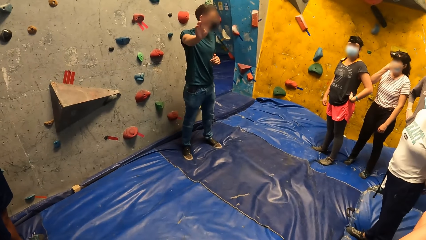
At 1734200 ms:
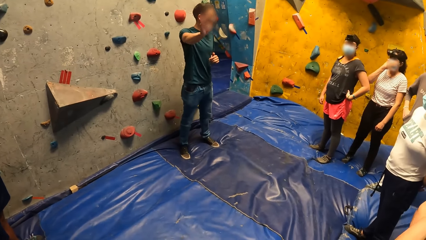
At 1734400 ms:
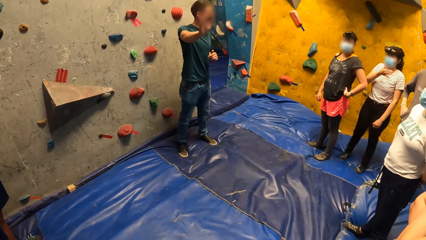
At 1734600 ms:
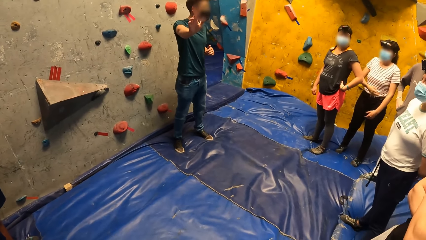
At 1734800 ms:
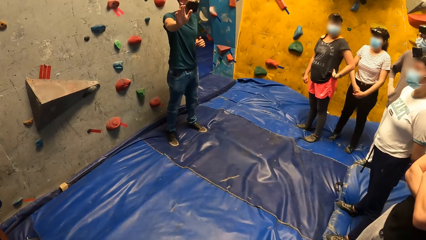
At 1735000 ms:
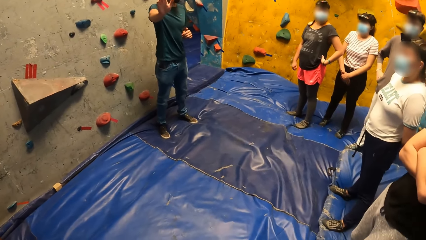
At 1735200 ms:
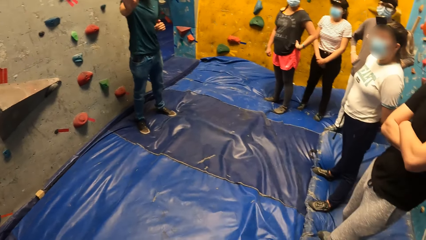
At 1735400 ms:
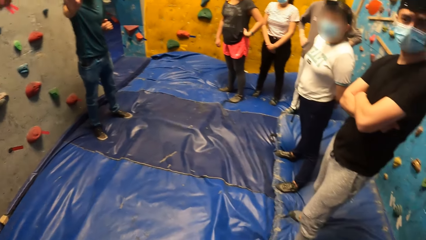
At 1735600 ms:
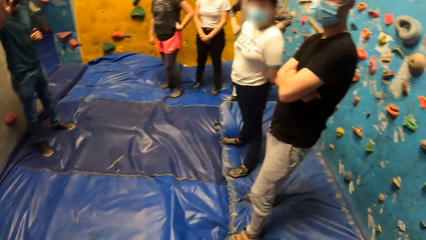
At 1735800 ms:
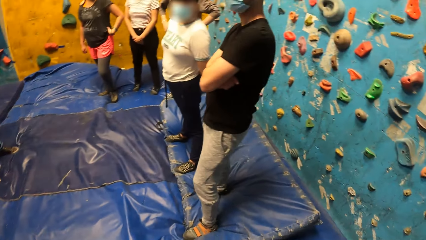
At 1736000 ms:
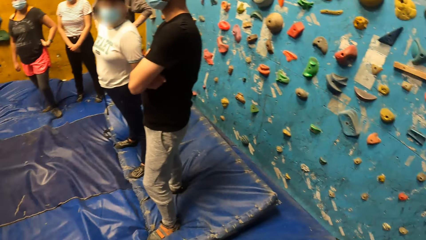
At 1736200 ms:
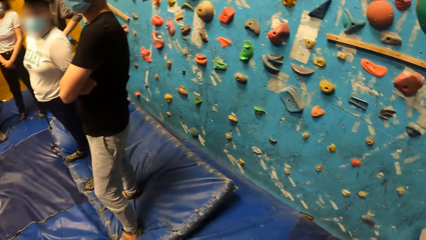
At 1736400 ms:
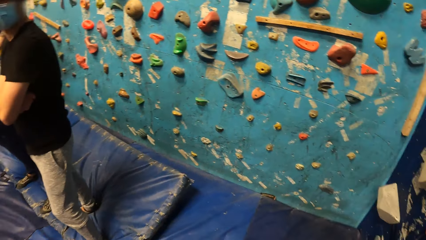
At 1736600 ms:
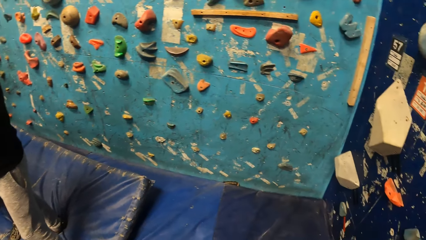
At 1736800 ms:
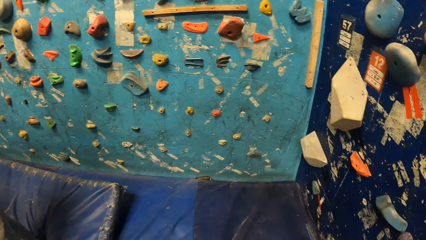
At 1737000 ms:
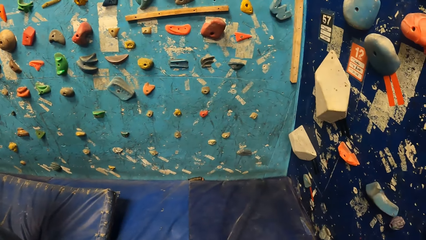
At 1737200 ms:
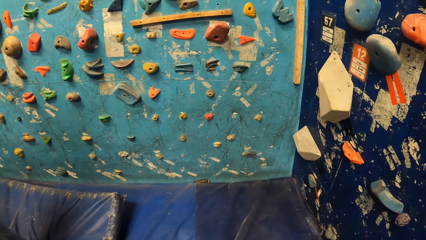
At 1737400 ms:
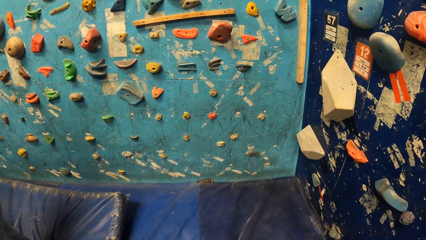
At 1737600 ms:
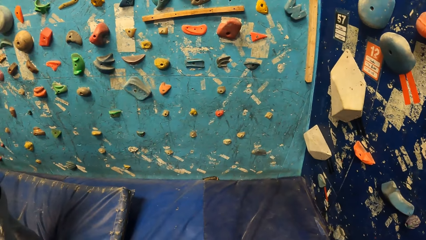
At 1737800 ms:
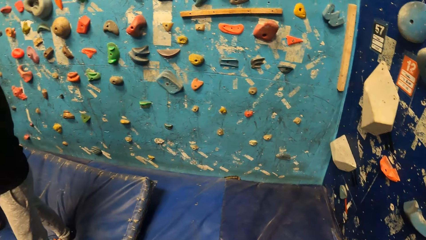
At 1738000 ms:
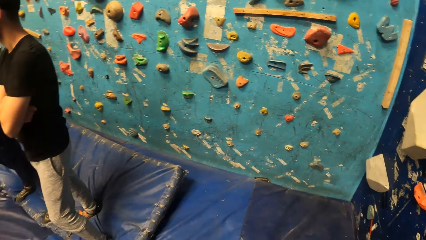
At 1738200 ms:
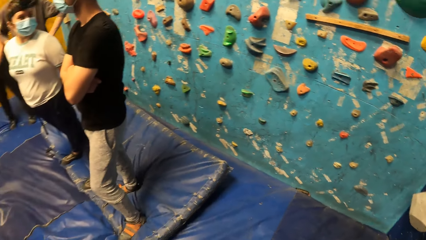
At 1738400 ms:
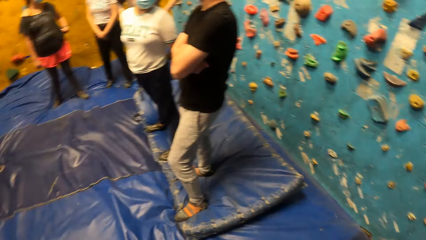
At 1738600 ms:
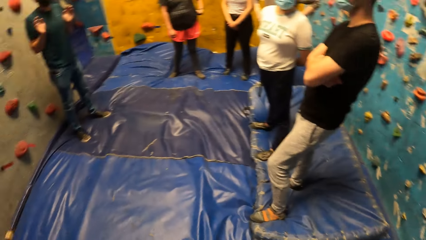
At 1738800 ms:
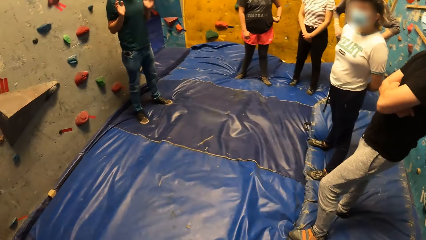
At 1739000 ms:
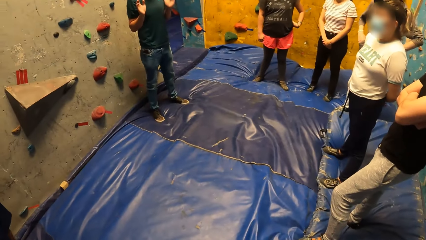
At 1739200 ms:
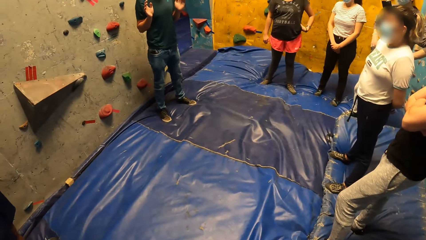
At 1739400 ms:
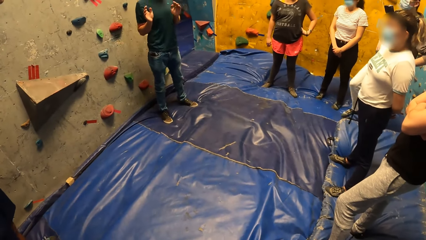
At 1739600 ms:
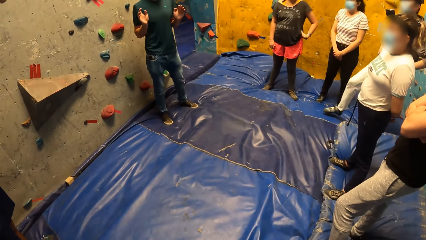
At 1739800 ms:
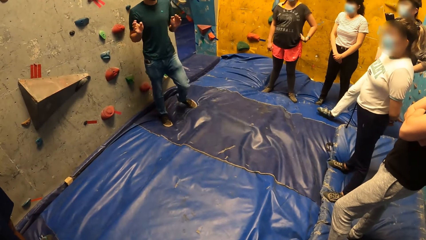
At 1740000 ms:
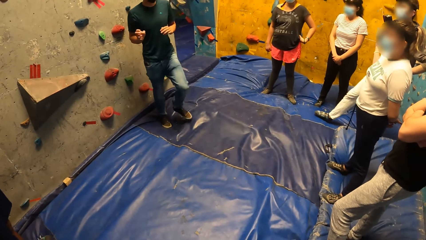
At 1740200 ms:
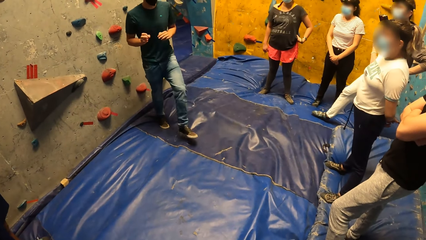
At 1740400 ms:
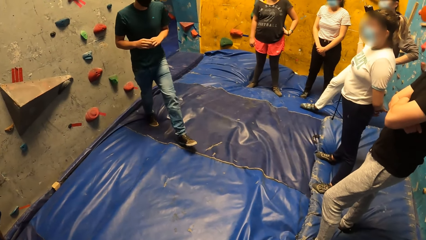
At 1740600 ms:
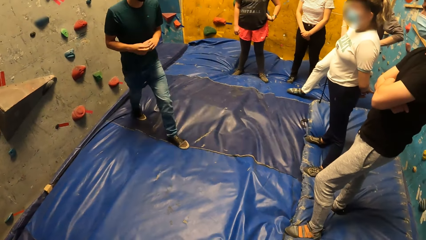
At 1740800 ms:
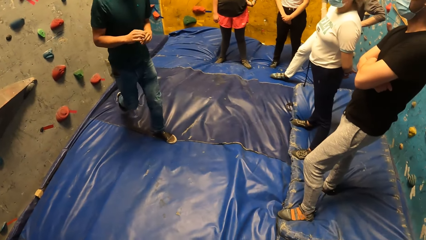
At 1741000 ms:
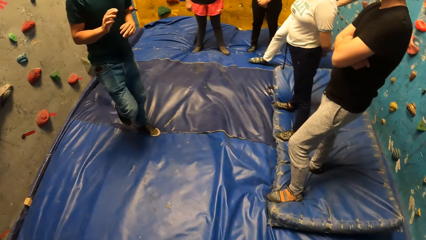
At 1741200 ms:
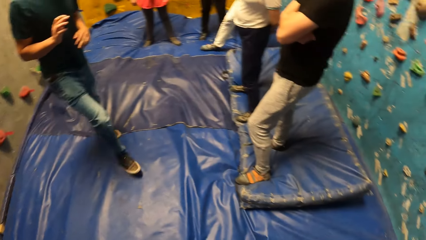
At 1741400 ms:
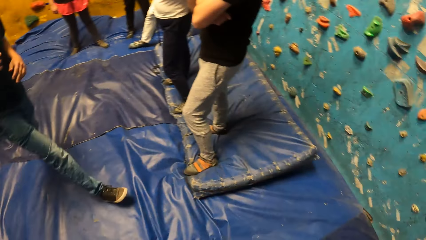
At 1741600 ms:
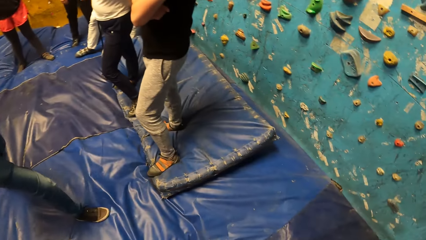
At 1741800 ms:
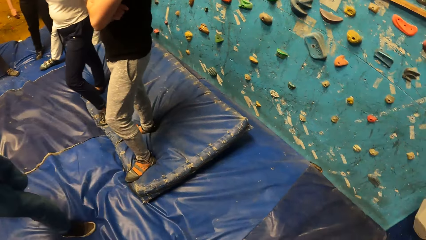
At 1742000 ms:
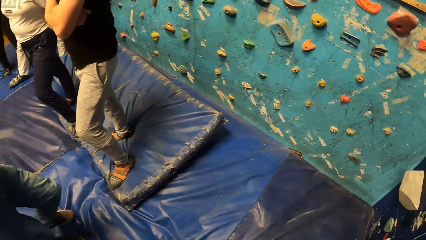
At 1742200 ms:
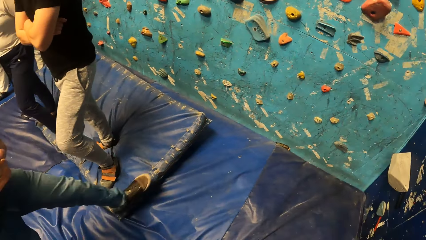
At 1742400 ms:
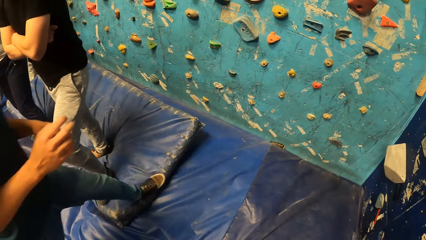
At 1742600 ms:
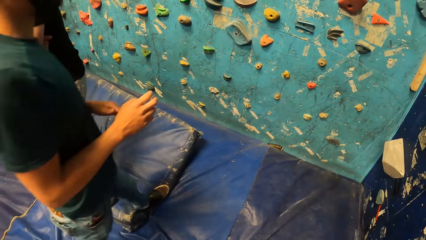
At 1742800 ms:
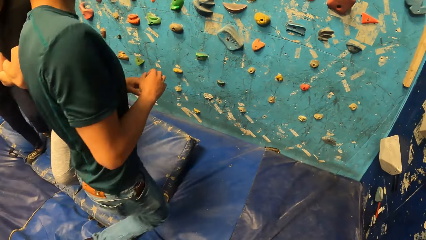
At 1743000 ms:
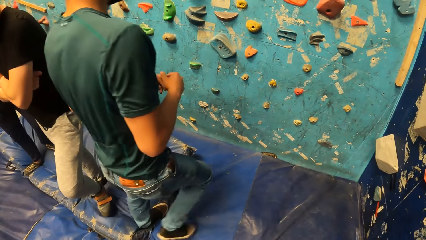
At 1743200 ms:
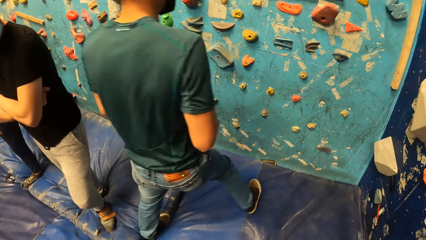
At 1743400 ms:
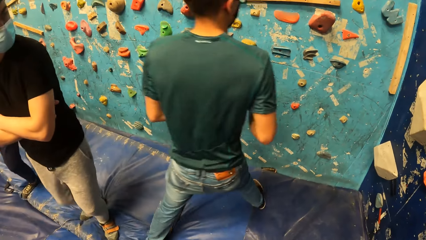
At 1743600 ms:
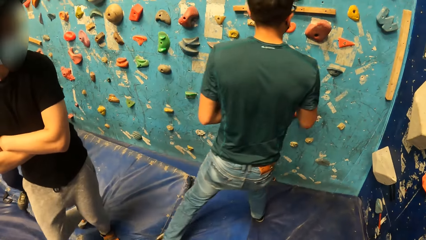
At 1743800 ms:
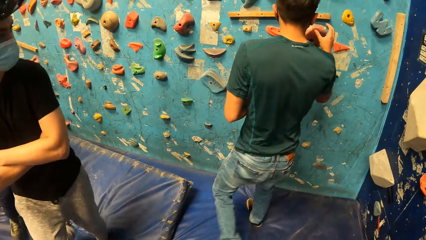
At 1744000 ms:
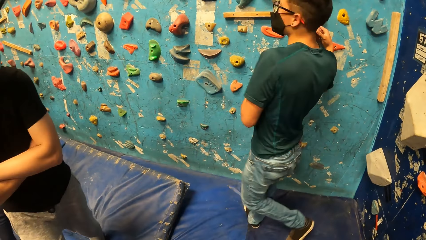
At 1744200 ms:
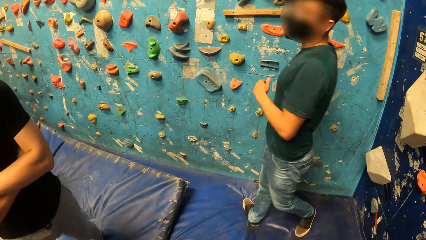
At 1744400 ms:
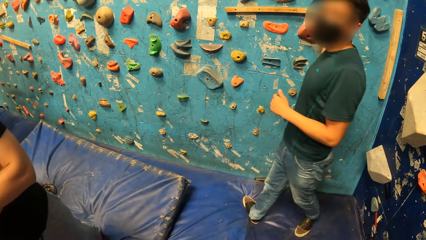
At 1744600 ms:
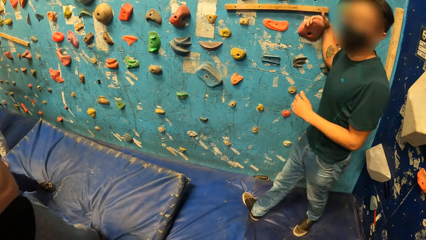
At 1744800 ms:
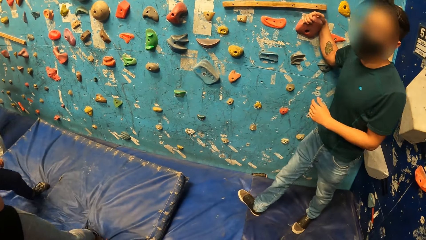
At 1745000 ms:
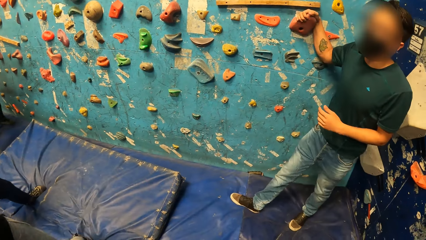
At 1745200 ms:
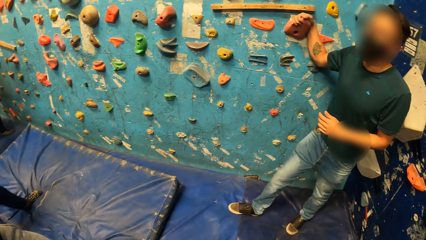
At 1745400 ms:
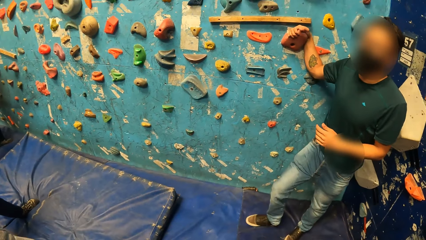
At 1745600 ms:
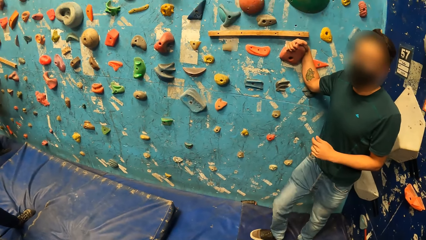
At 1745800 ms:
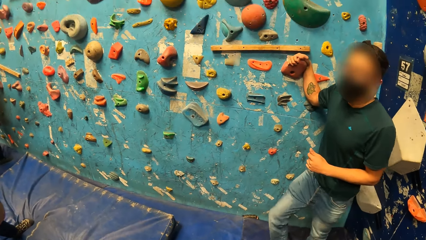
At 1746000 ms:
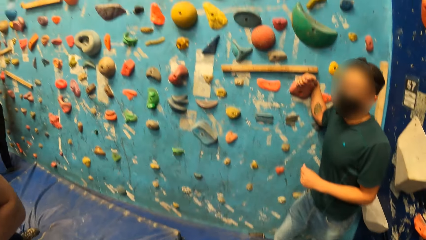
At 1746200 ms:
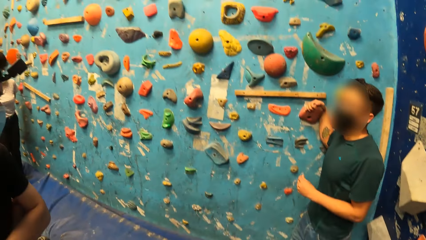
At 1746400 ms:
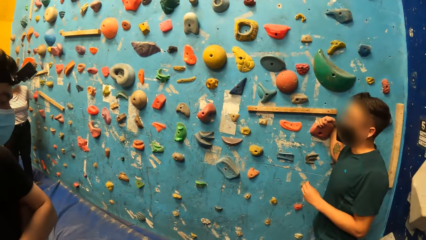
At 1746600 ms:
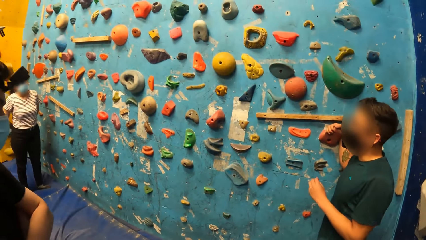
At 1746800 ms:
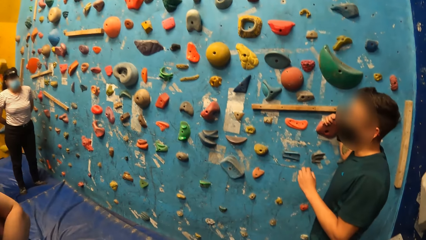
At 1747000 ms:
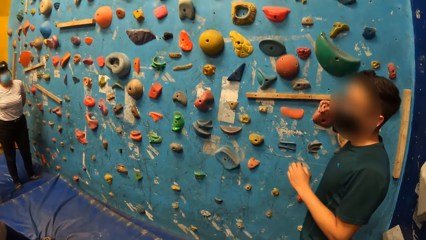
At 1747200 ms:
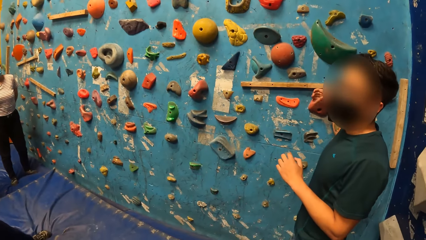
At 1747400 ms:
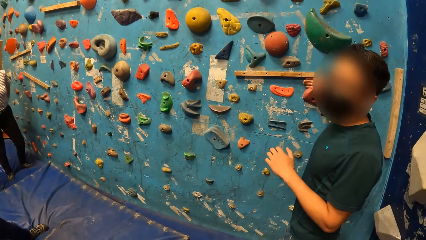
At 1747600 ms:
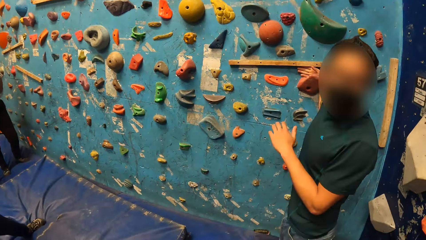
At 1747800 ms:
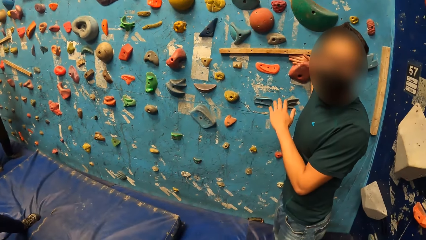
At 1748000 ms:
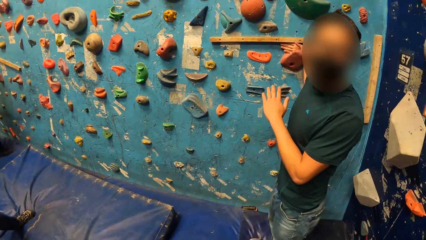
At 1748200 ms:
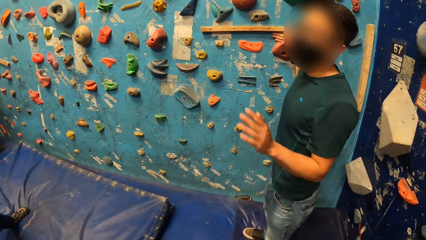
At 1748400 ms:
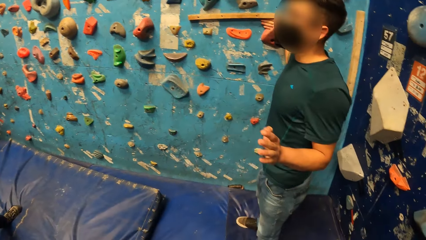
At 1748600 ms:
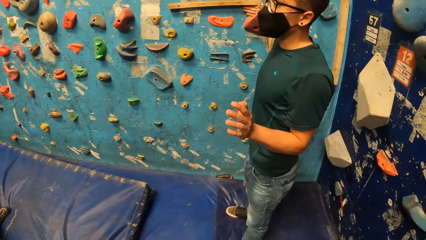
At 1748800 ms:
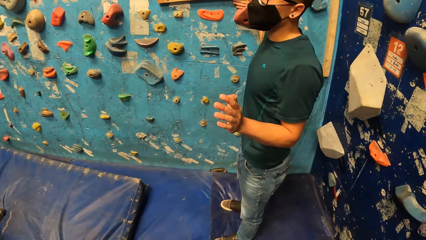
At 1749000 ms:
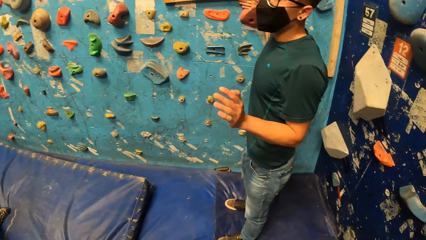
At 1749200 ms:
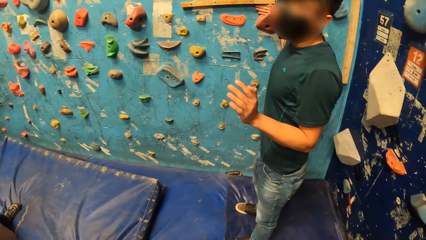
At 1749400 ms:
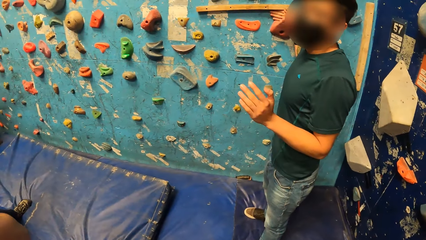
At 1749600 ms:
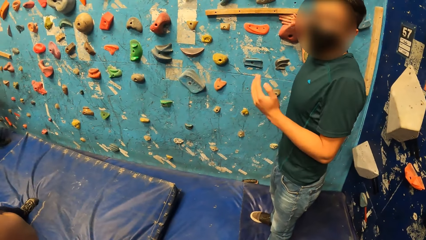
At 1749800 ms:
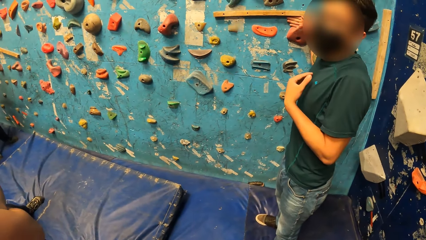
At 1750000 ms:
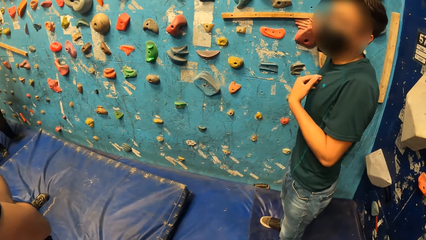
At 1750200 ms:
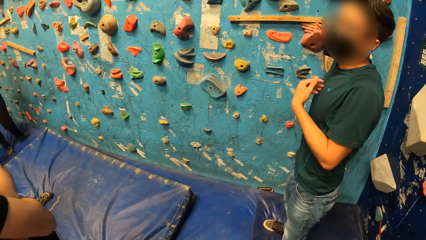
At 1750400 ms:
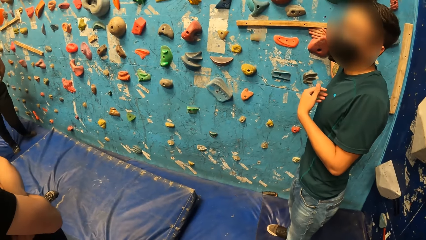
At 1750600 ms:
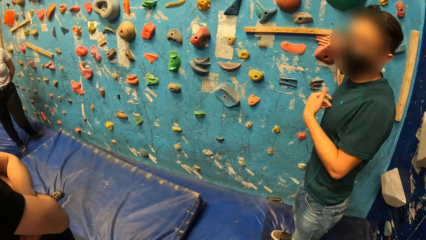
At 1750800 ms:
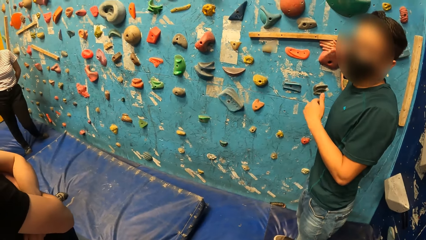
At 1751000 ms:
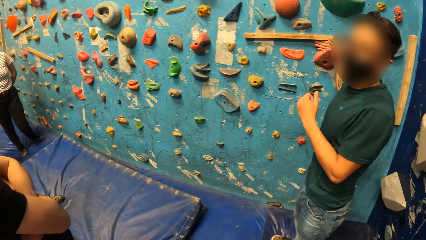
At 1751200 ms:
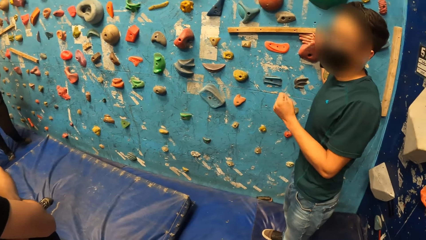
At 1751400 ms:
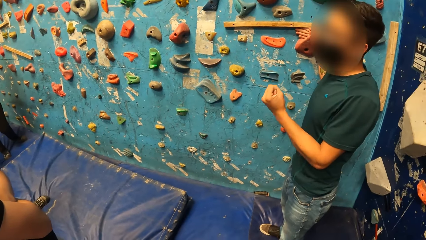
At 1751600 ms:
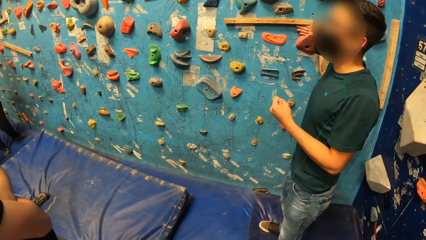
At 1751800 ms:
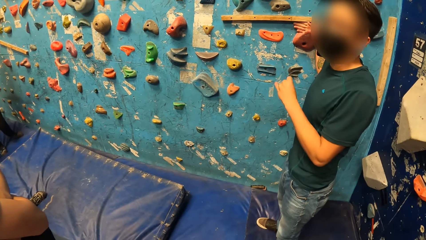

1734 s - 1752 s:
The camera wearer inspects the rock climbing walls. A man instructs the camera wearer and the group. The man walks towards another side of the rock climbing wall. The man holds the rock climbing wall. The man touches a mold on the wall with his right hand. The man instructs the camera wearer and the group. The man interacts with the camera wearer and the group of people.
